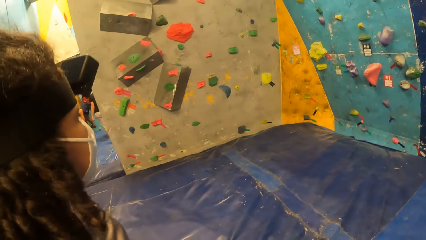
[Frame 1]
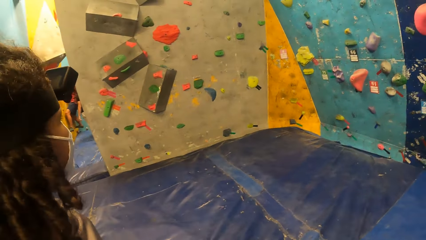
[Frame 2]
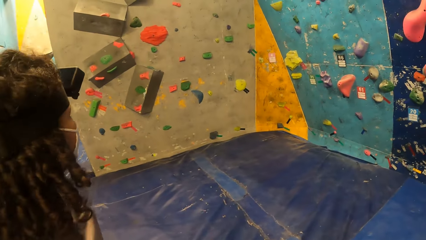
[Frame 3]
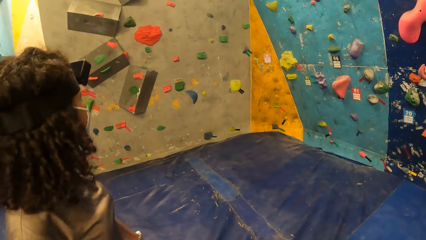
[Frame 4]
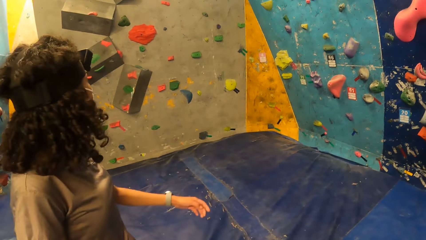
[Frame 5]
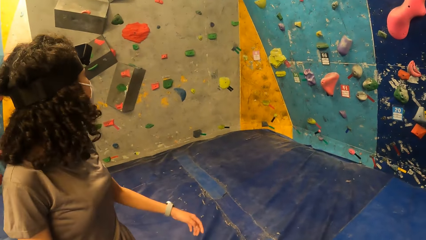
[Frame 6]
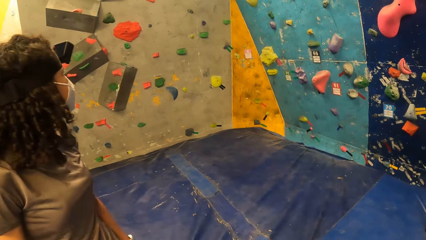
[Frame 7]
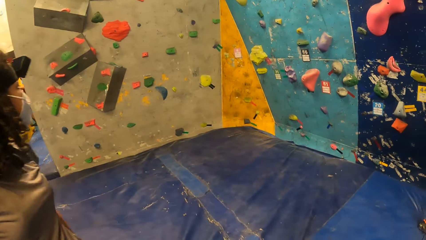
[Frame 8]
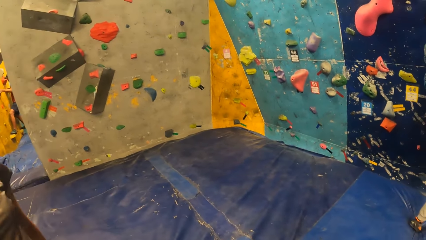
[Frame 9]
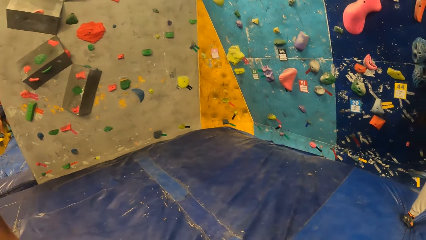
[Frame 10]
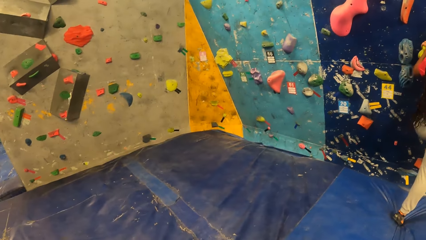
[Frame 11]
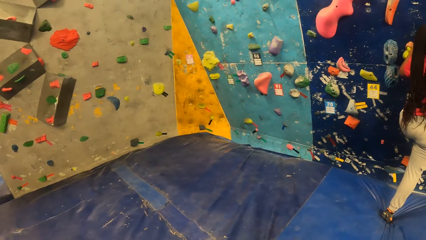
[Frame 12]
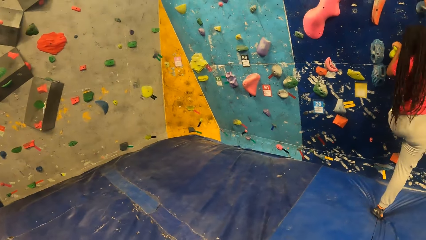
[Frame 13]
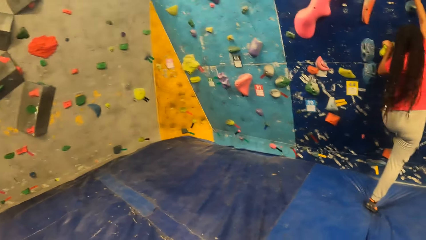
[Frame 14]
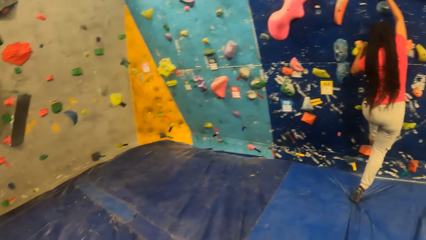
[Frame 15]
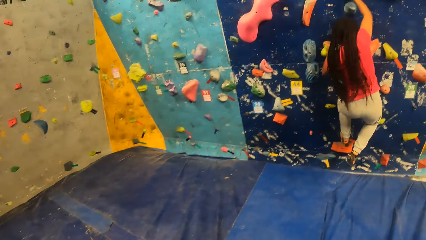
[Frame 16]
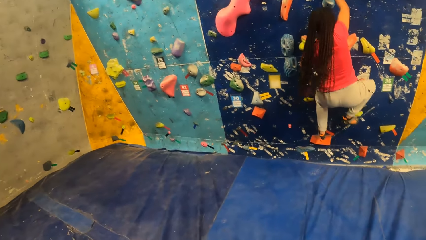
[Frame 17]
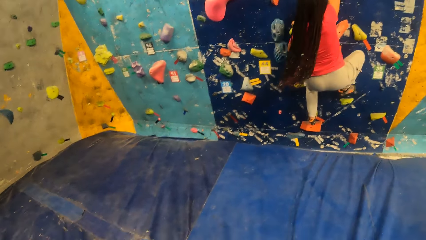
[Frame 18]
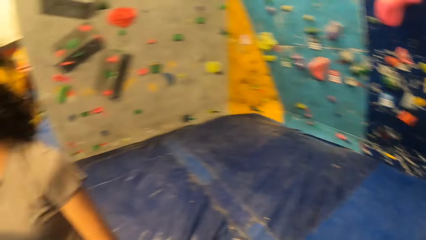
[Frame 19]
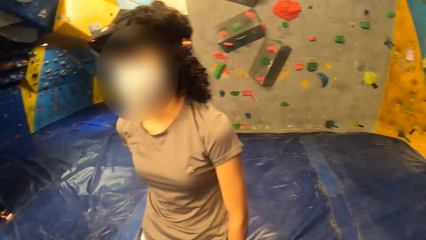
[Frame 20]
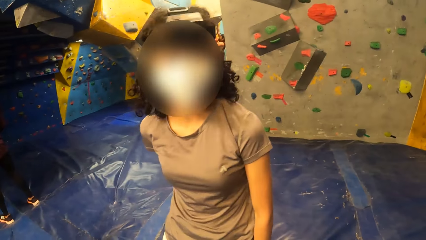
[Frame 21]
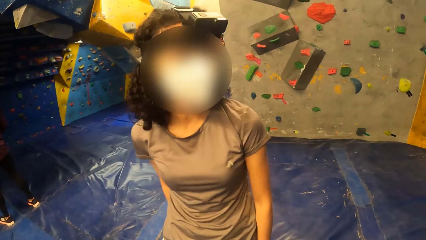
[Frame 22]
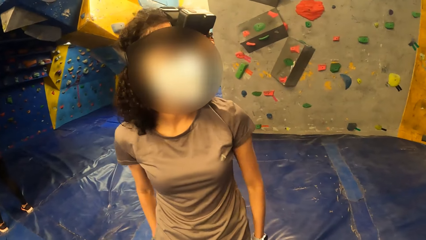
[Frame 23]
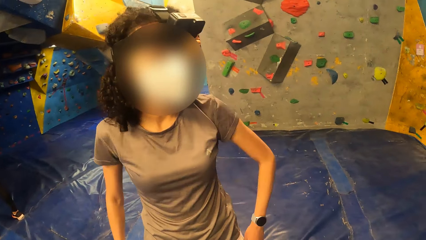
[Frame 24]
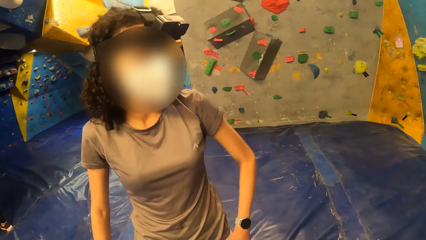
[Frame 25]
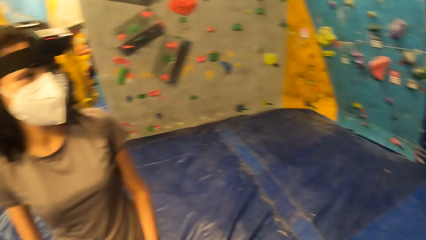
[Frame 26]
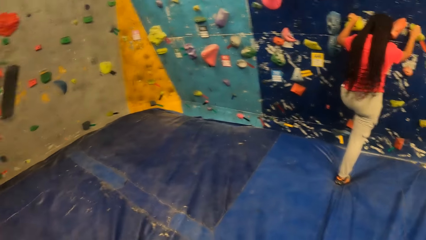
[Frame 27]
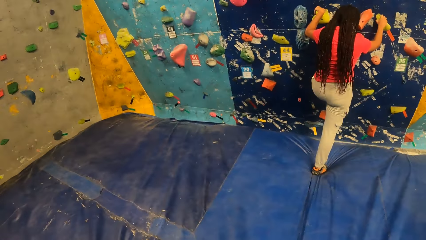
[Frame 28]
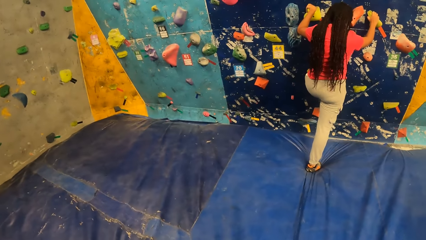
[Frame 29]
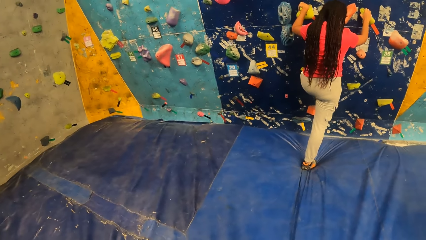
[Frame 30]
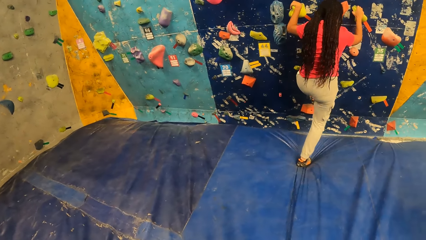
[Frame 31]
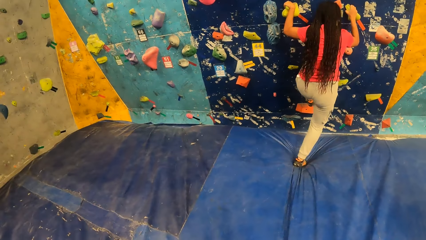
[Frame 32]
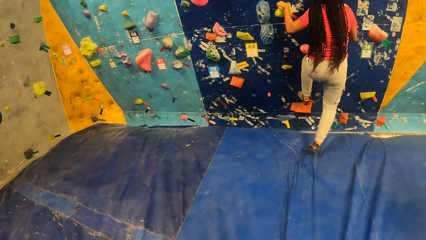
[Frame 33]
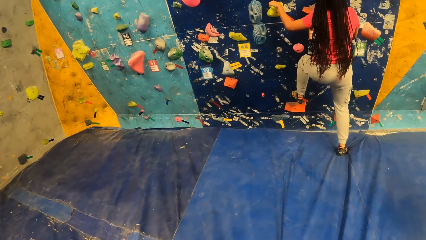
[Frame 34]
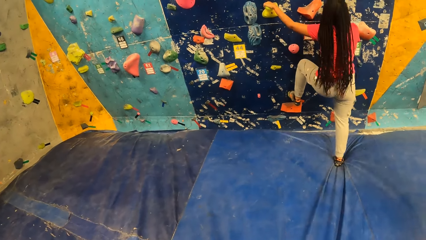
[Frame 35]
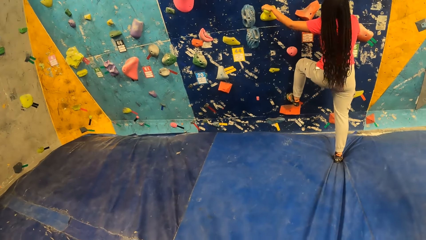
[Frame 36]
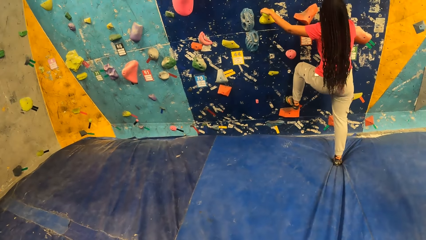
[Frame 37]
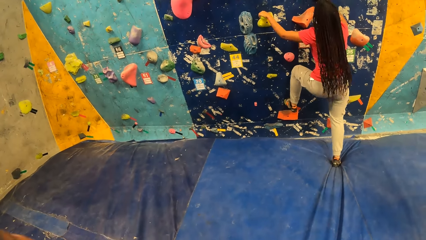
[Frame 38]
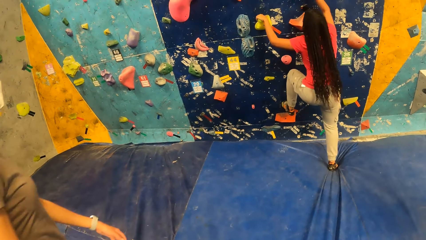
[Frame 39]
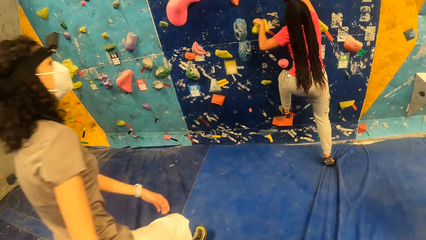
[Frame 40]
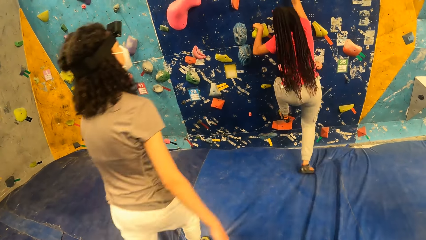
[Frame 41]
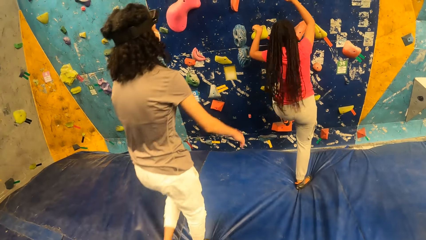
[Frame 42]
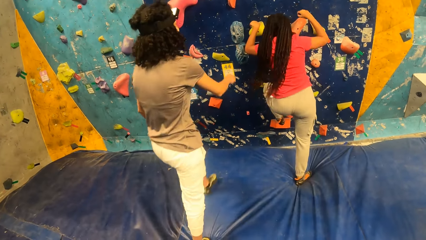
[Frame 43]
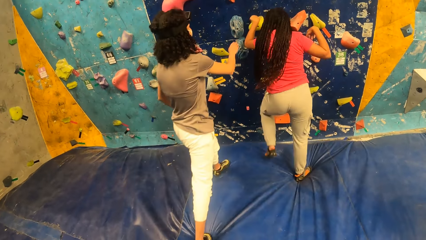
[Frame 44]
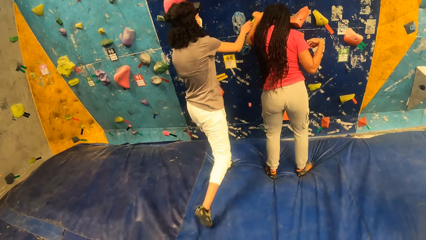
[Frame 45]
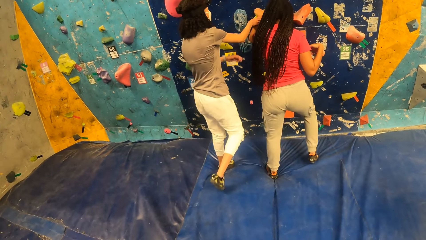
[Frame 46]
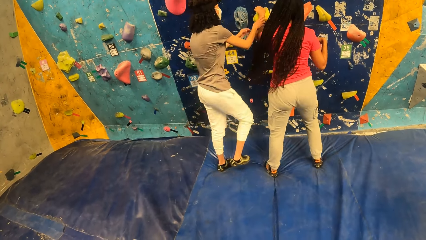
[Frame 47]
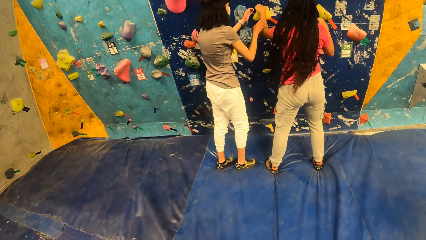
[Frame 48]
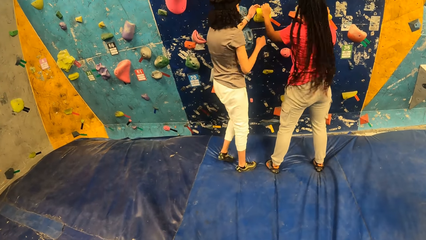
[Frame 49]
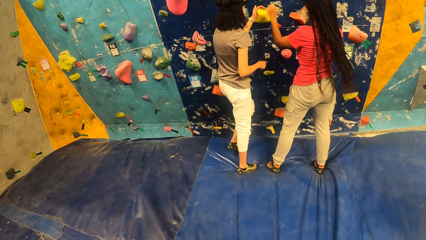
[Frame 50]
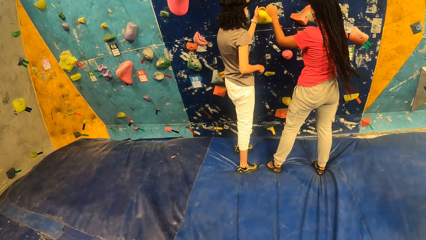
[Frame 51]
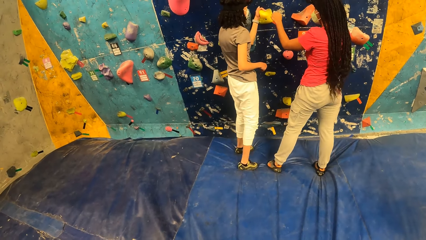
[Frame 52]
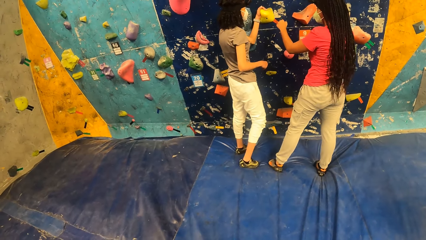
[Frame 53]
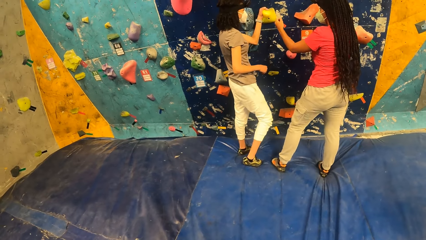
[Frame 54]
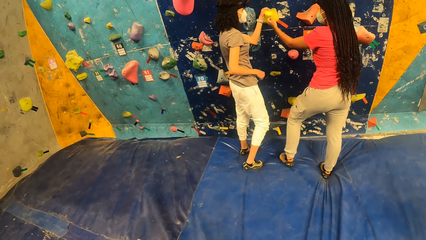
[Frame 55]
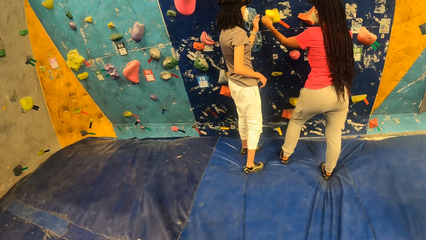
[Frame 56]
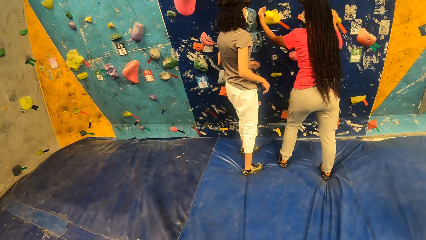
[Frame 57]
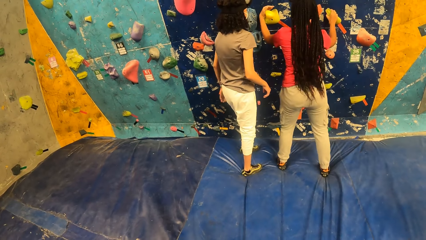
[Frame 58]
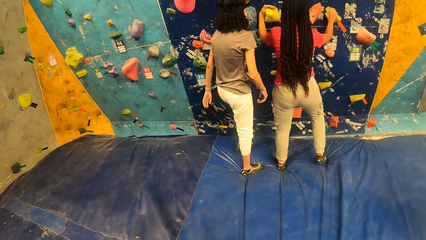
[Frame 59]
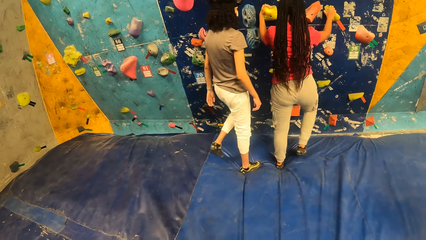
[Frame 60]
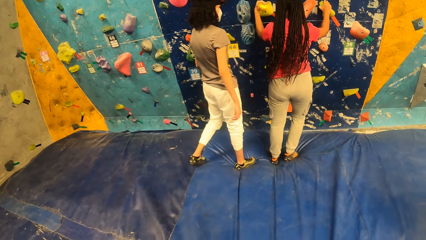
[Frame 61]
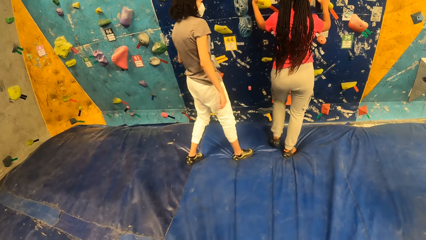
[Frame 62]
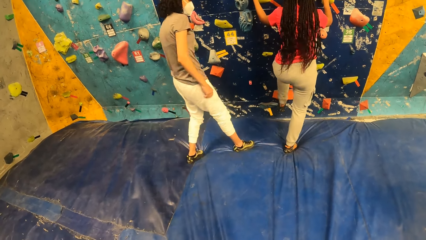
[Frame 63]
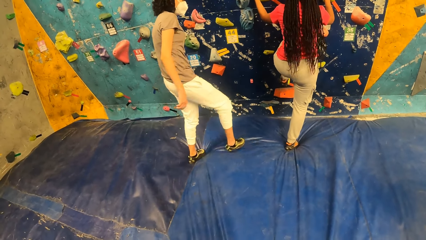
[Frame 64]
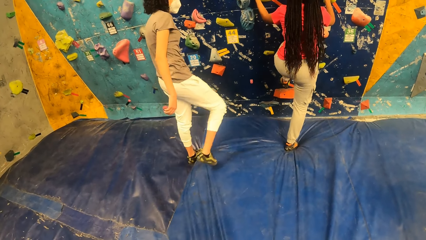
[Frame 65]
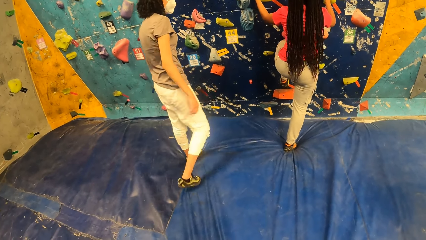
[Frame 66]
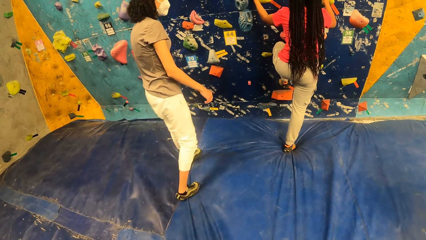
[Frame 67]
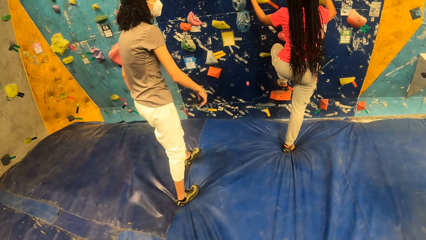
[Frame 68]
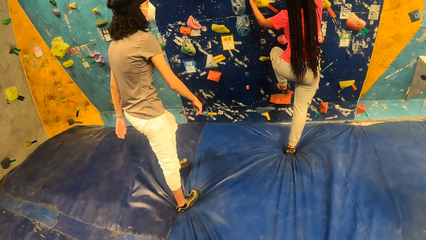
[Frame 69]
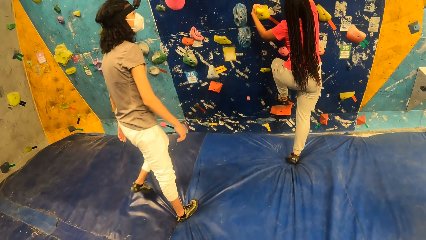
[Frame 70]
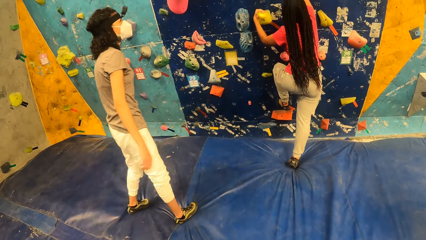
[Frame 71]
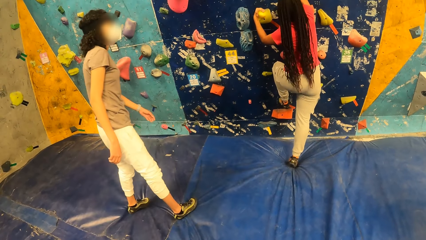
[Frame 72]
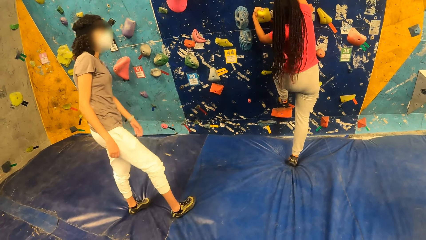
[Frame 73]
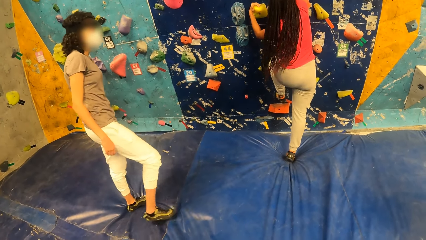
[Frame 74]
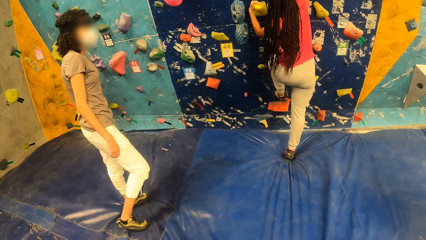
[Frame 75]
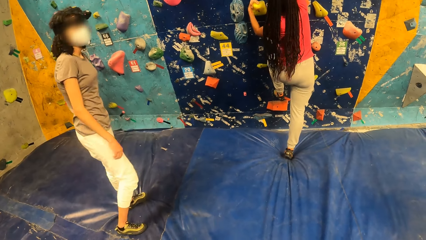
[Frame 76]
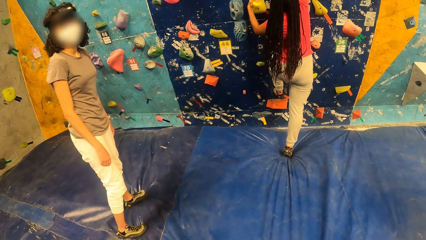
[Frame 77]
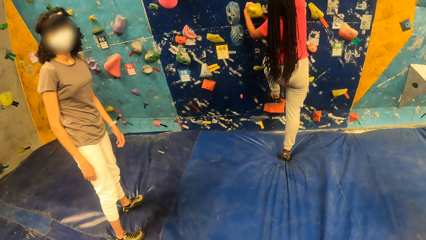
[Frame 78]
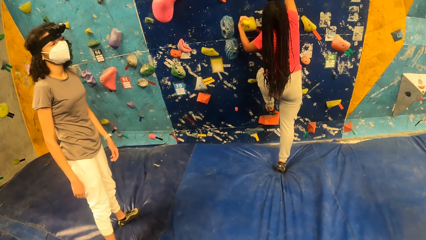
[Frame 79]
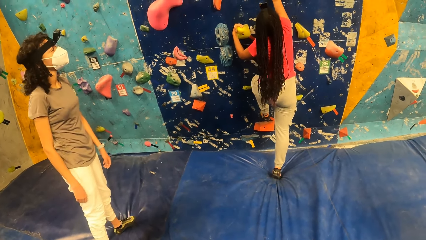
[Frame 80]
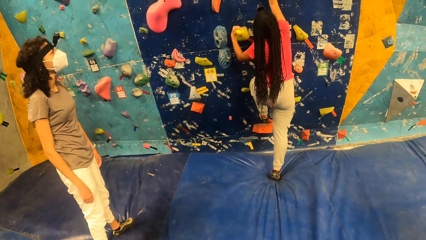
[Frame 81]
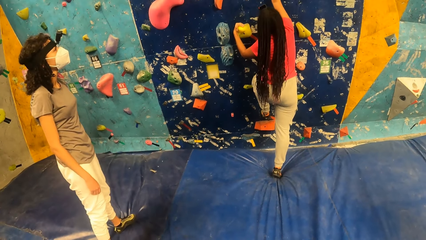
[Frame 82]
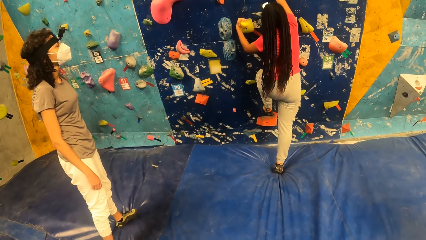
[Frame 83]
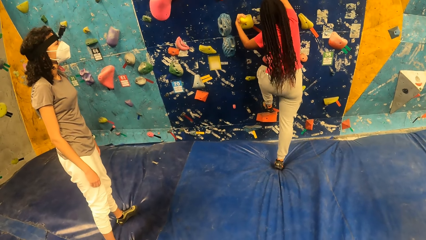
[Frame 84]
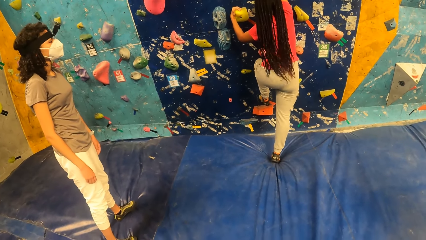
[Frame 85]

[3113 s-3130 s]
The camera wearer looks at the person. They look at another person.
